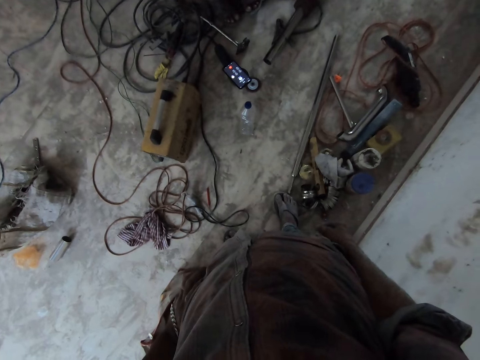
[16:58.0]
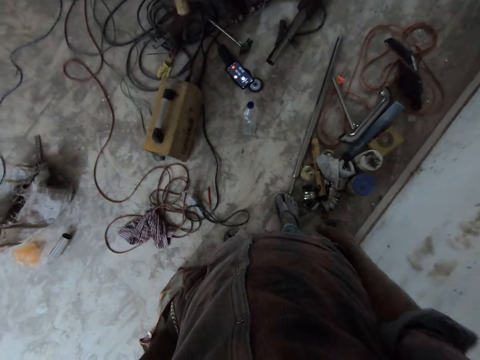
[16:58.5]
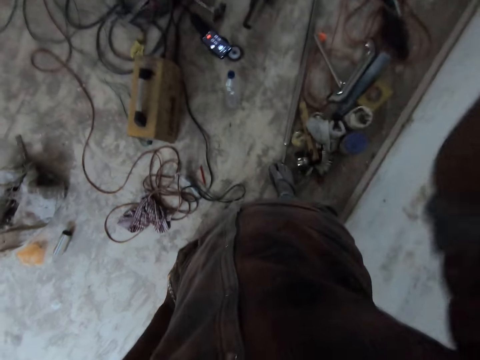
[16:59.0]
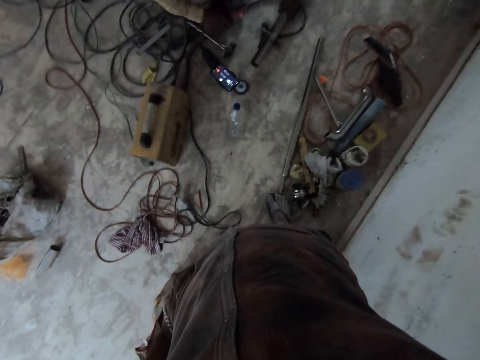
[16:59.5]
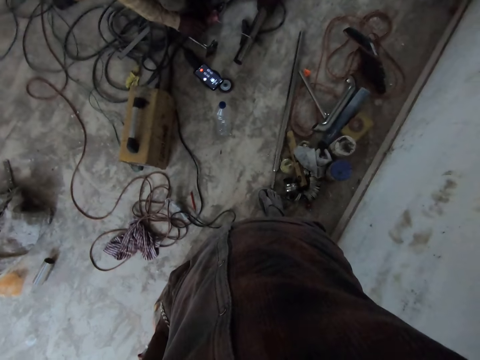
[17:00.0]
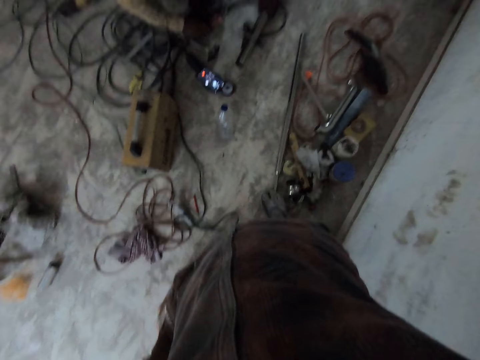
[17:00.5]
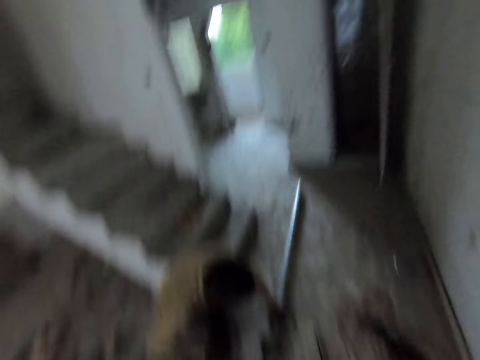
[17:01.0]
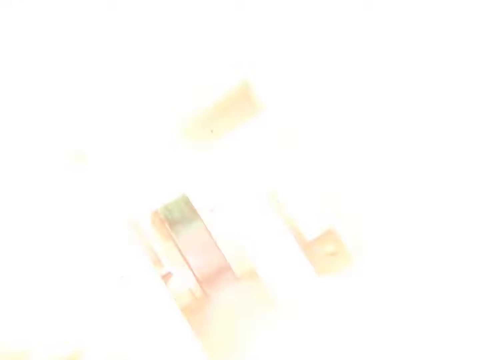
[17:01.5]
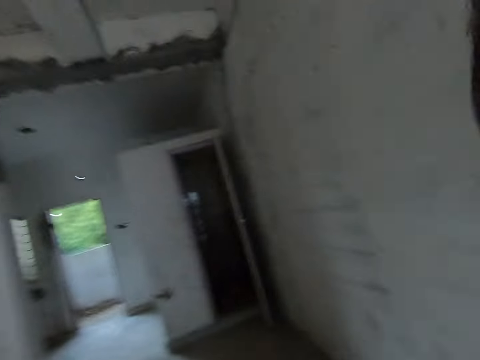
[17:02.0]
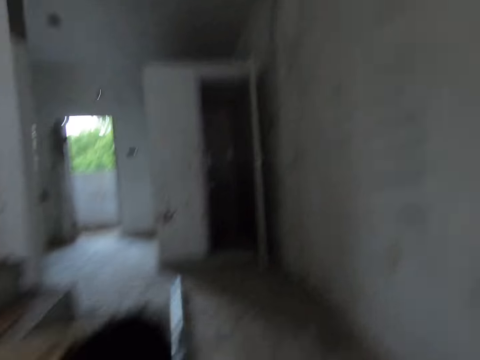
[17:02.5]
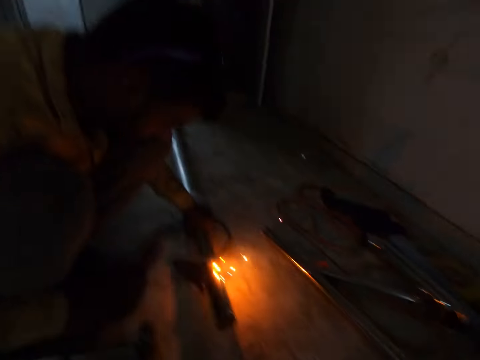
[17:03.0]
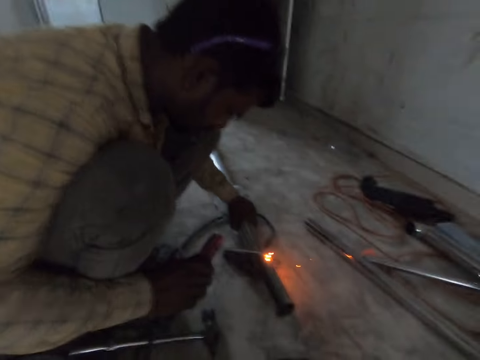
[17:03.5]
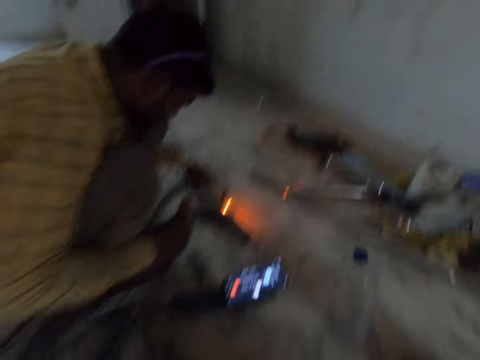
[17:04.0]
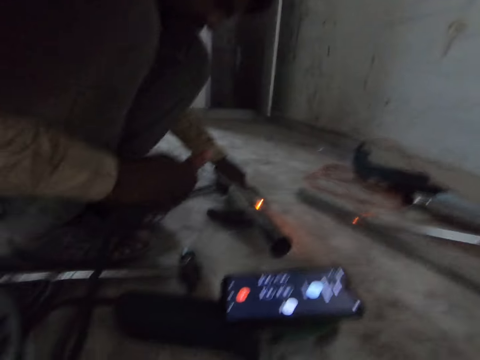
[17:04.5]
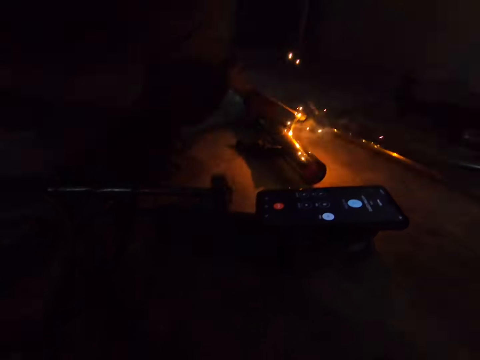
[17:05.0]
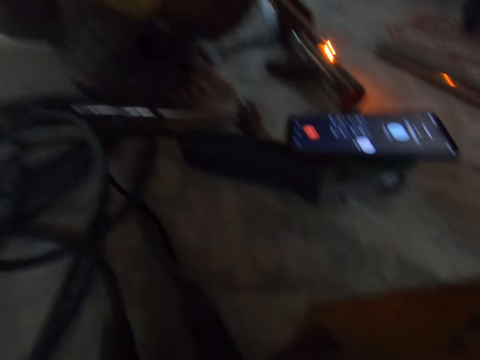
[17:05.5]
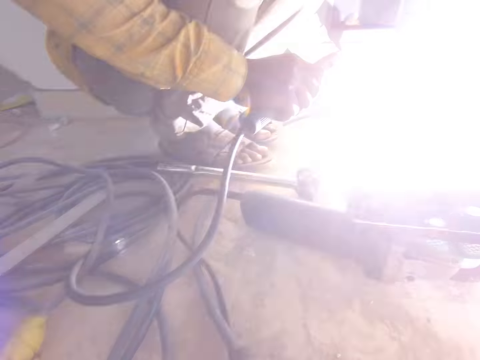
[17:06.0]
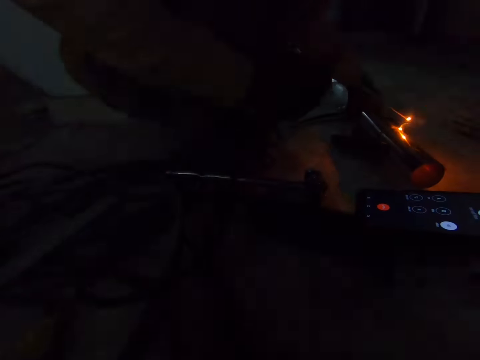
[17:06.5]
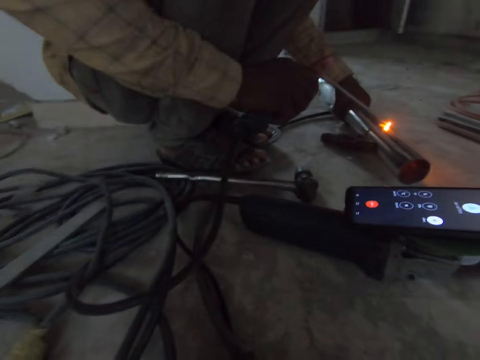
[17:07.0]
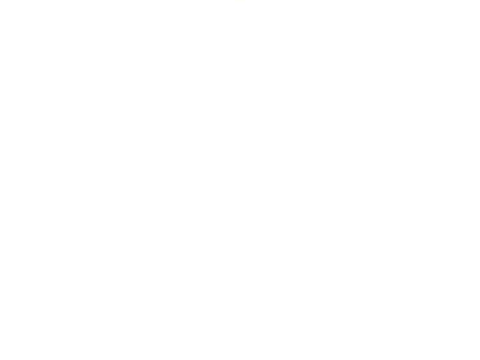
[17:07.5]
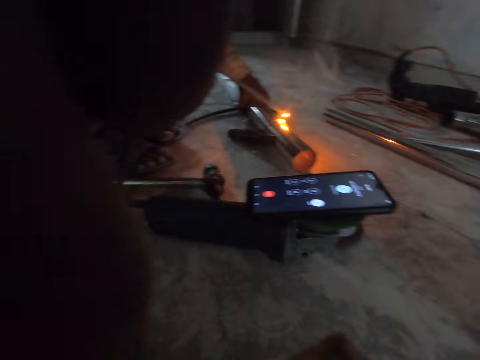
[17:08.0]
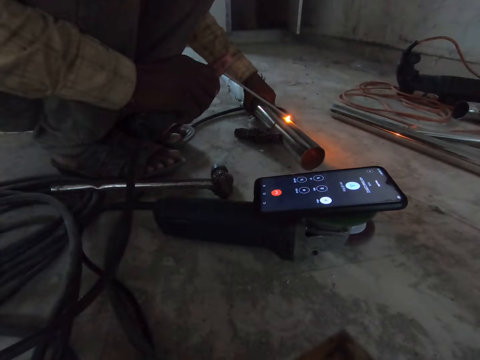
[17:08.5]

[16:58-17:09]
The man picks up the welding torch from the floor with his right hand. The camera wearer adjusts the camera on his head with his right hand. The man welds the aluminum rod on the floor with the welding torch in his right hand.
